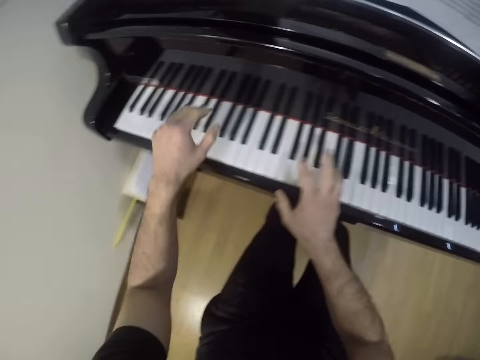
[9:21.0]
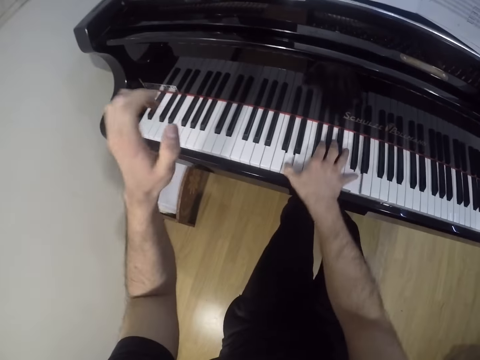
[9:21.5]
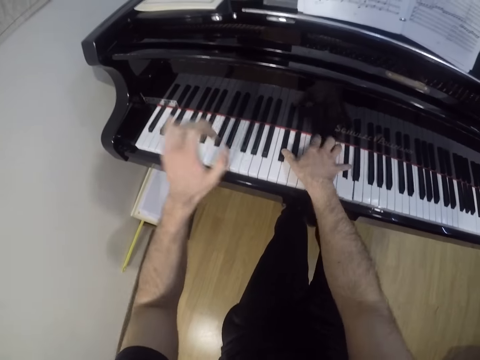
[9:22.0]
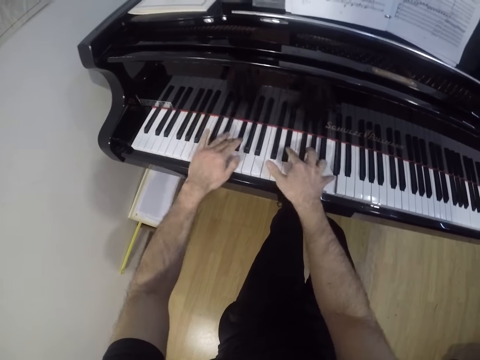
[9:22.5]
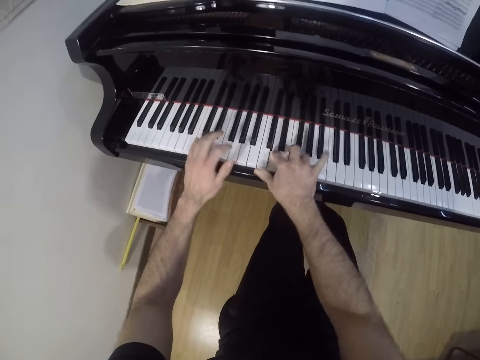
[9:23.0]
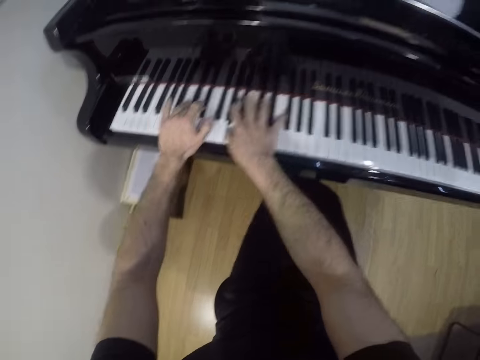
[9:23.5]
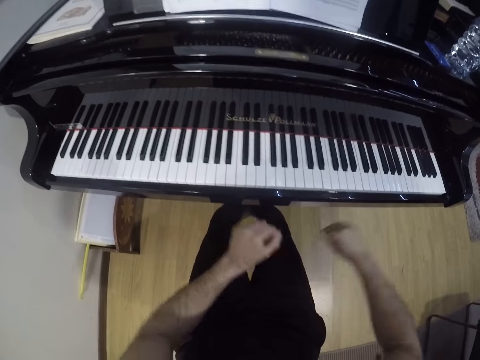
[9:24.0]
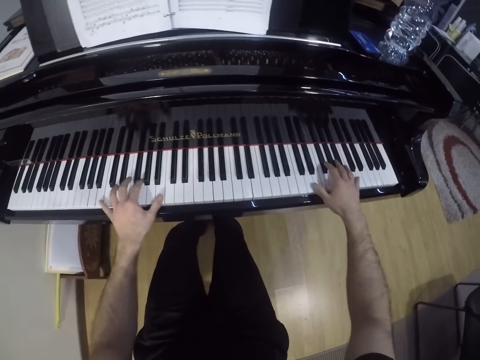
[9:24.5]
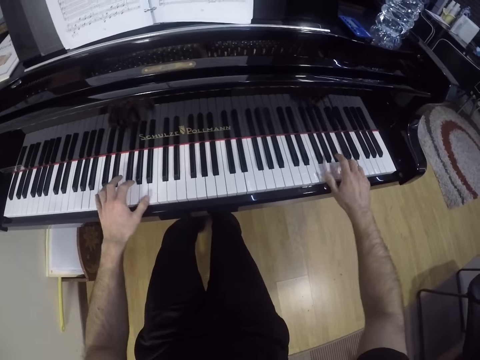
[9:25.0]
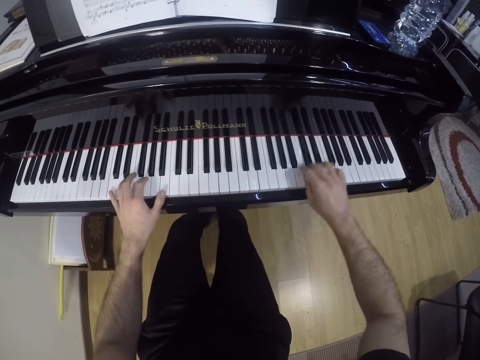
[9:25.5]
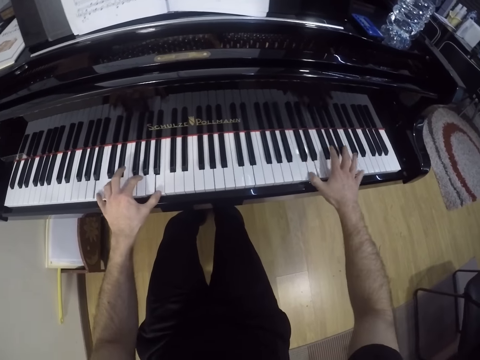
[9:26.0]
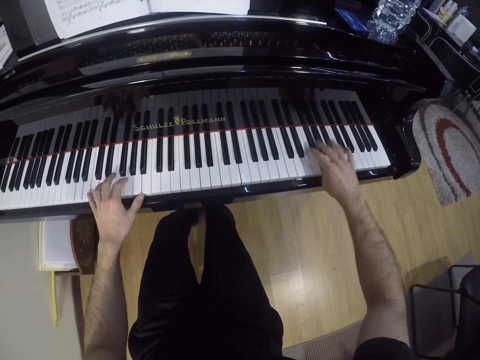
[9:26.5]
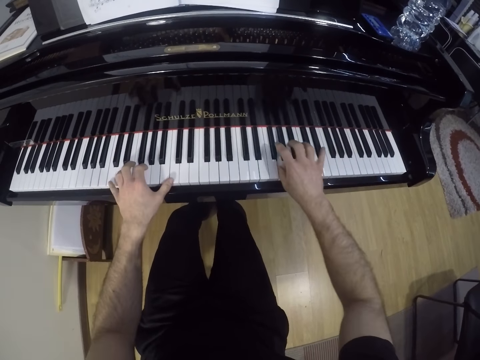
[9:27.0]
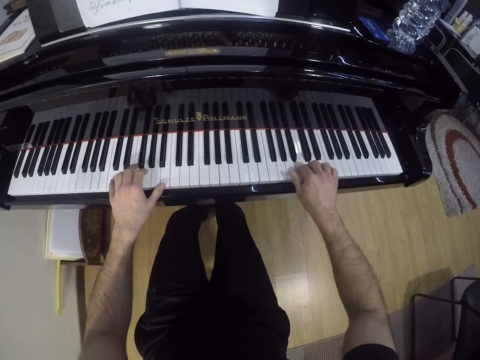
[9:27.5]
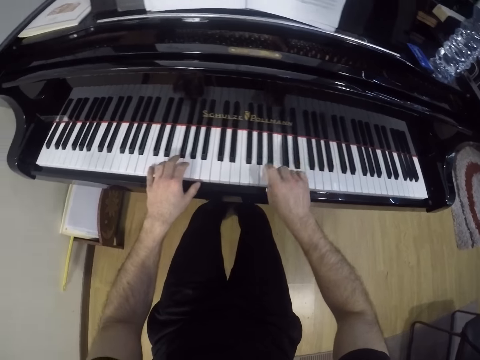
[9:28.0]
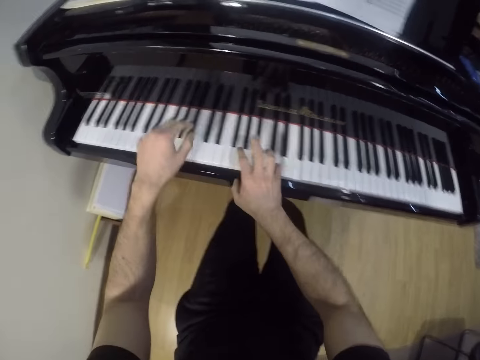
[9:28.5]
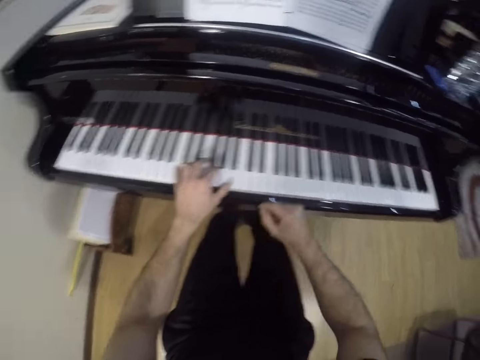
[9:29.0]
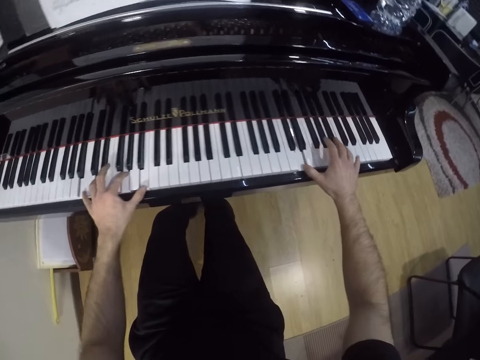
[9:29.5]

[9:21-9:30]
The camera wearer moves their hands away from the piano. They play the piano.

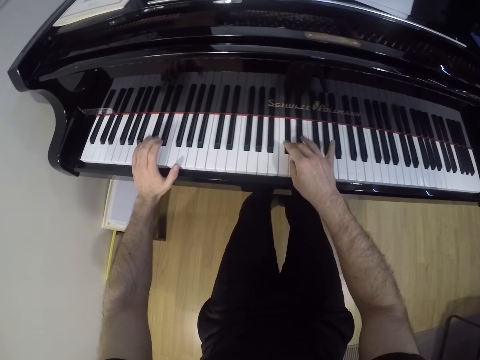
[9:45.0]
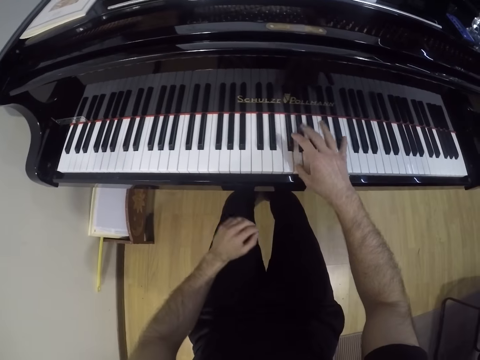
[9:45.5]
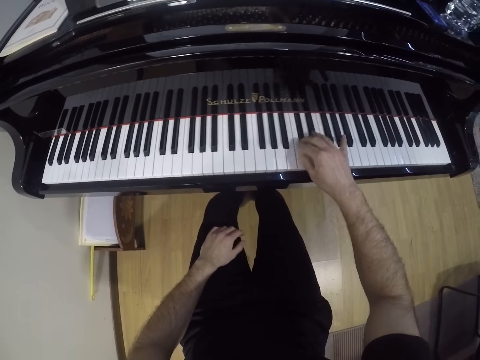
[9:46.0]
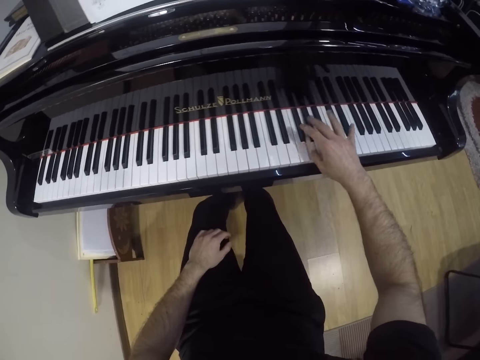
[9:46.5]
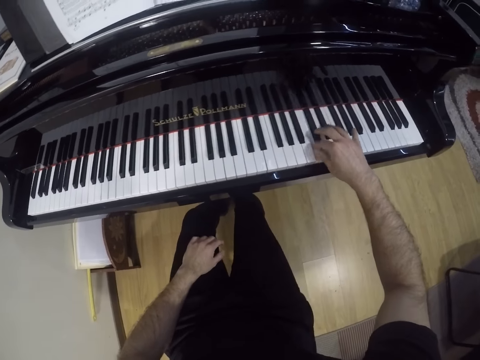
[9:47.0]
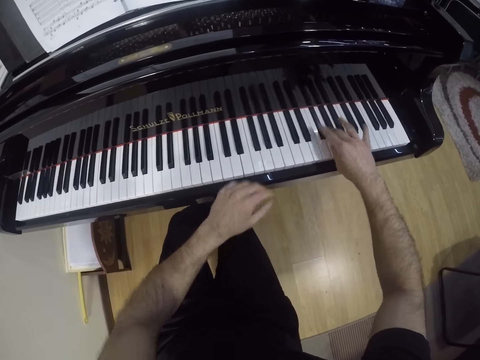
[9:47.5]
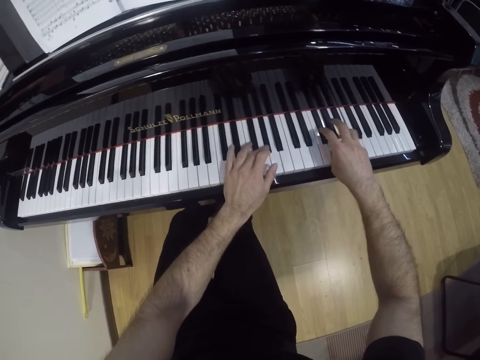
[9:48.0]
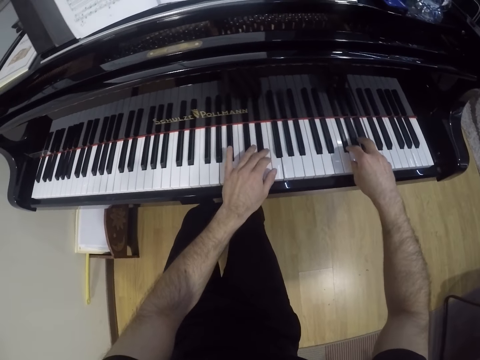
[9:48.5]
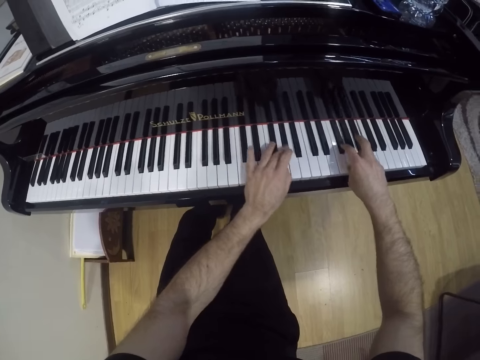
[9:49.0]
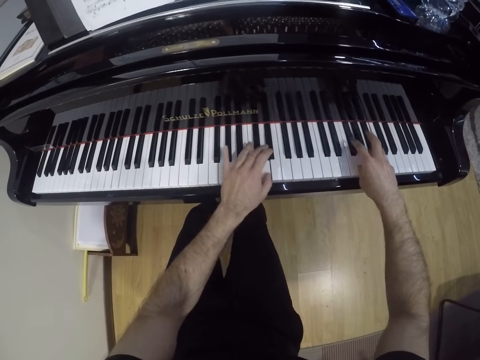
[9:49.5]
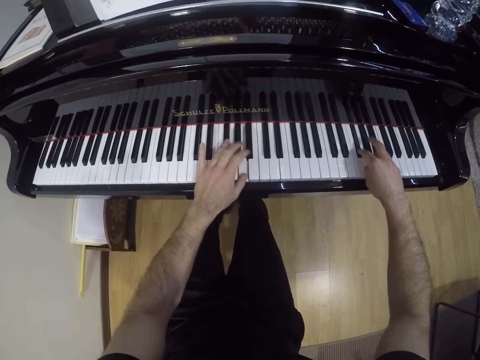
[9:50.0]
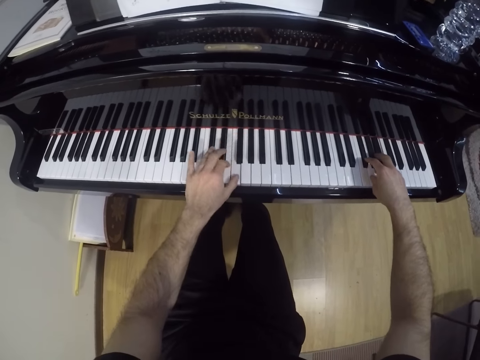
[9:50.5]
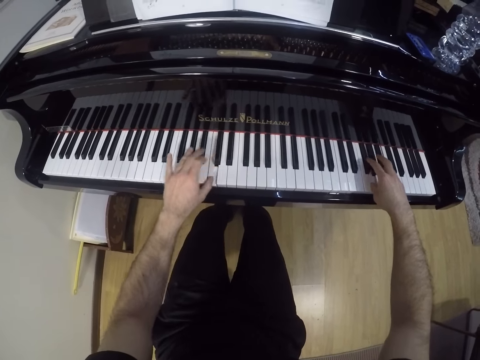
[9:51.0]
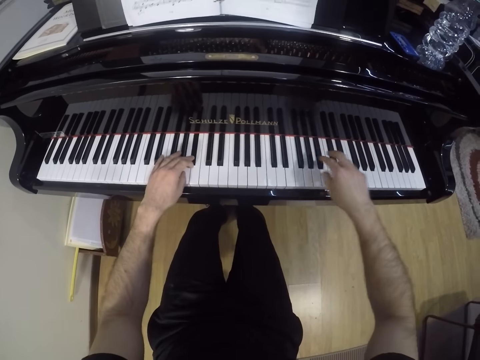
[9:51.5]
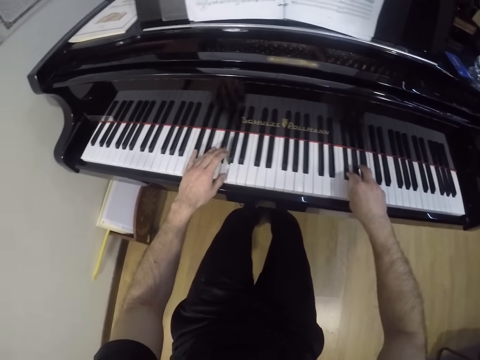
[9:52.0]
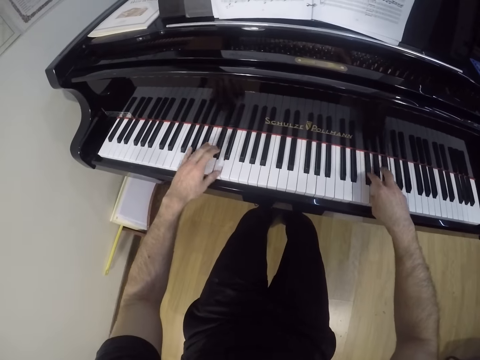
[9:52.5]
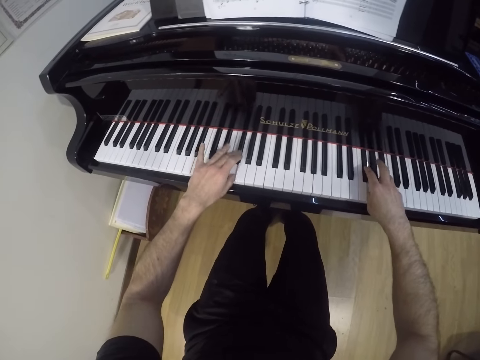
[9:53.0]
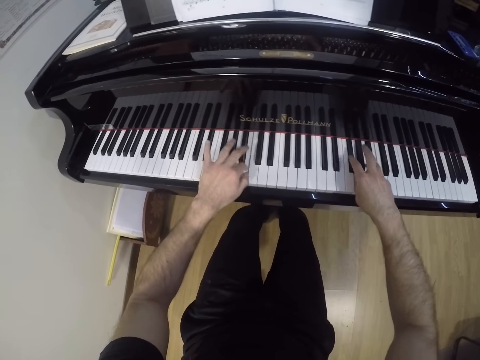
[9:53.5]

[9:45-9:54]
The camera wearer plays the piano with his right hand. He plays the piano with both hands.

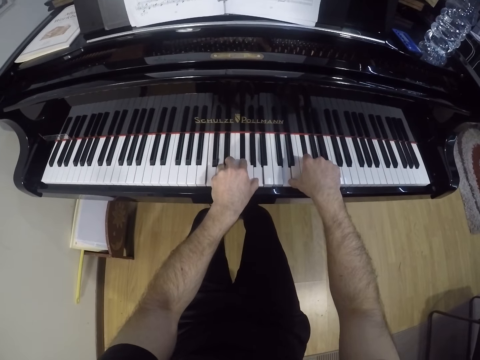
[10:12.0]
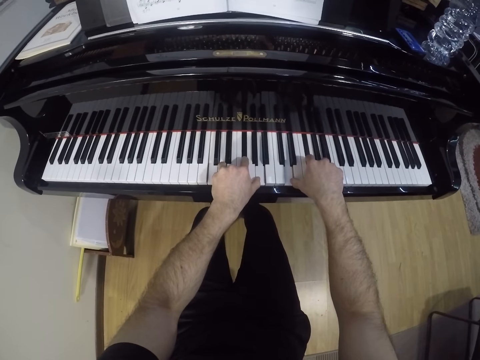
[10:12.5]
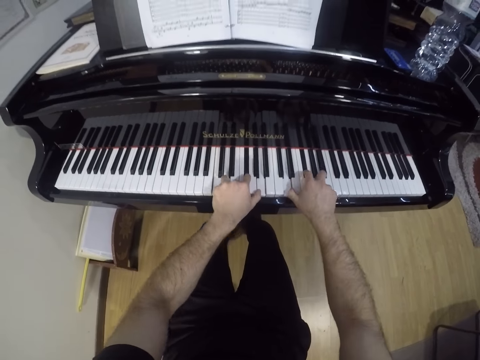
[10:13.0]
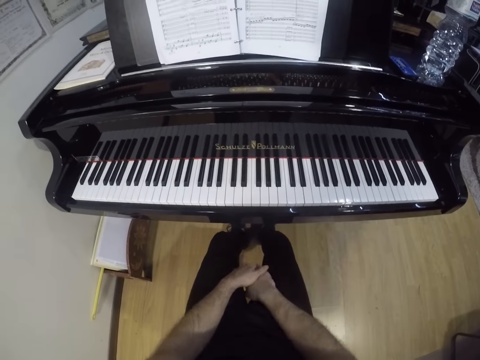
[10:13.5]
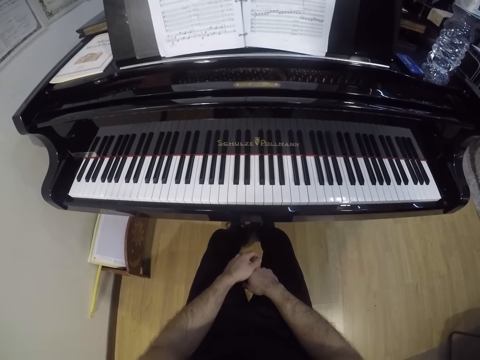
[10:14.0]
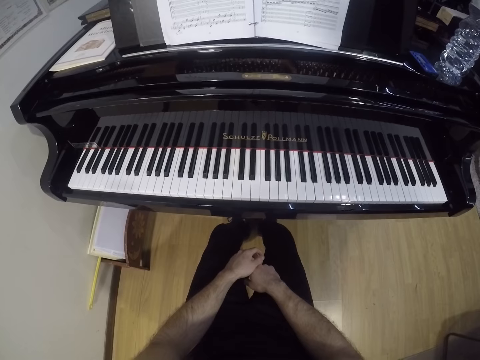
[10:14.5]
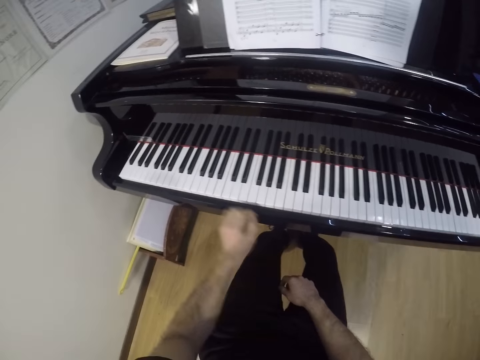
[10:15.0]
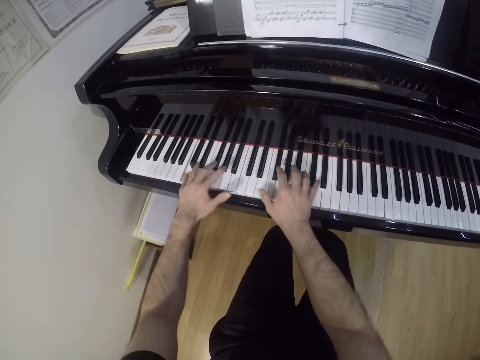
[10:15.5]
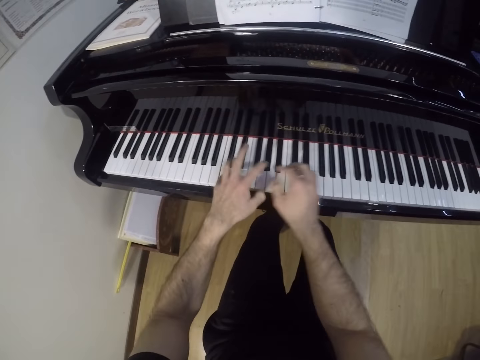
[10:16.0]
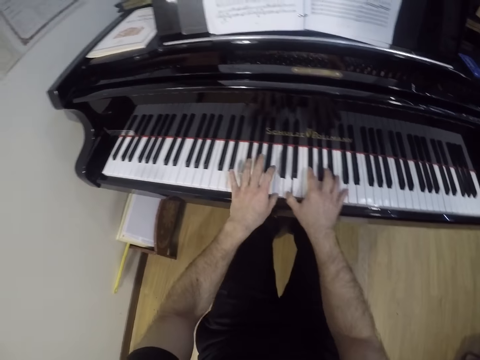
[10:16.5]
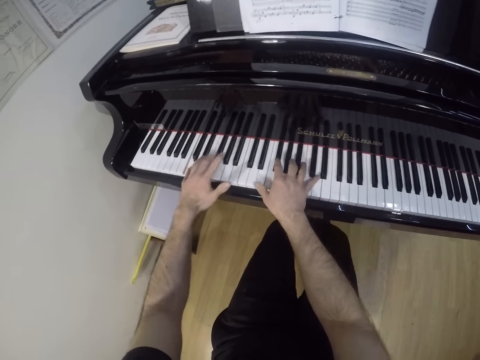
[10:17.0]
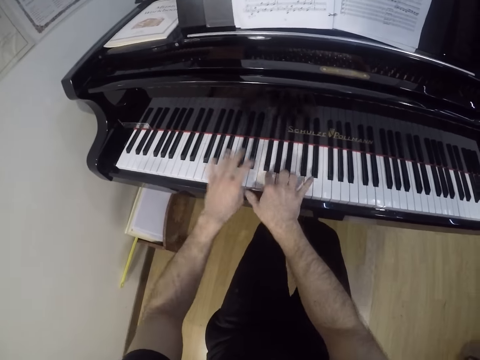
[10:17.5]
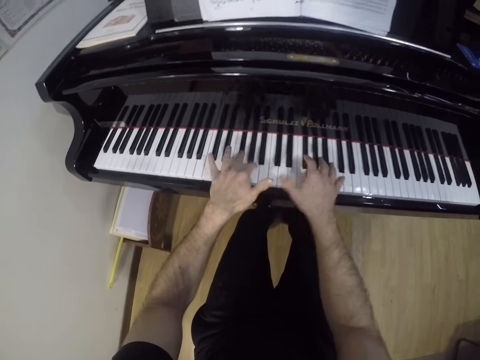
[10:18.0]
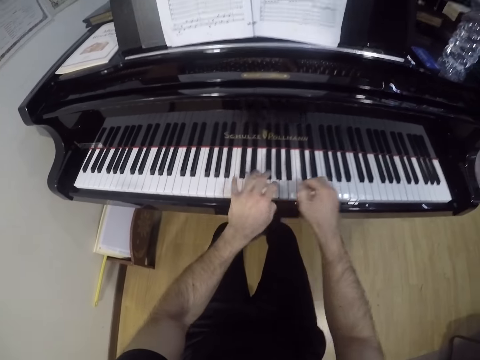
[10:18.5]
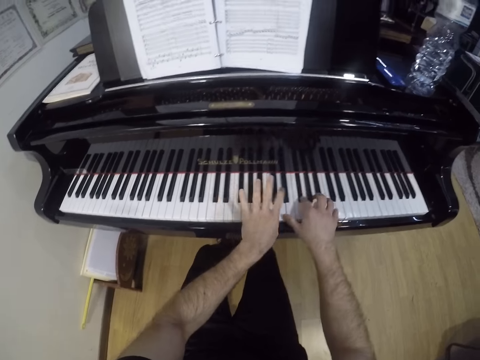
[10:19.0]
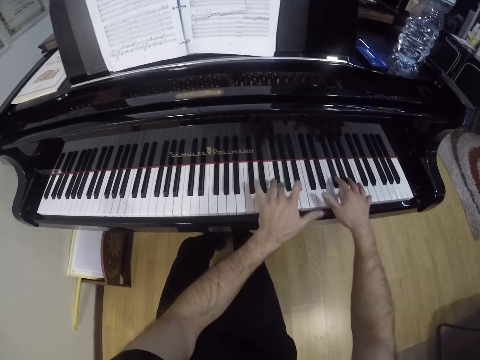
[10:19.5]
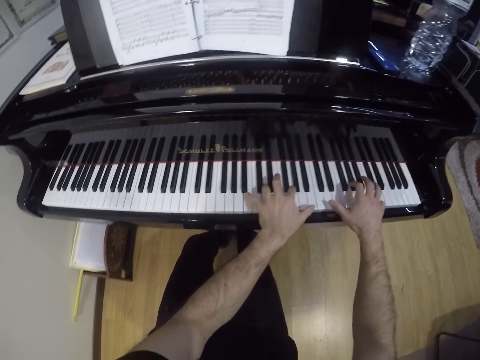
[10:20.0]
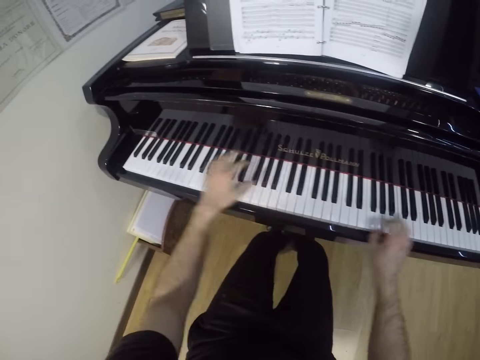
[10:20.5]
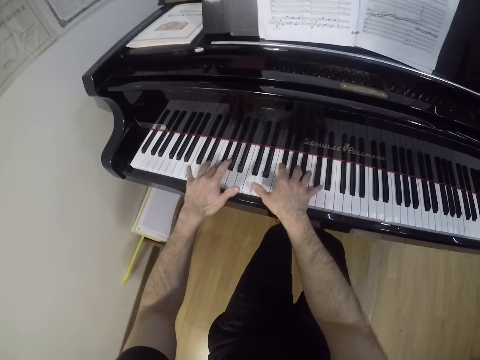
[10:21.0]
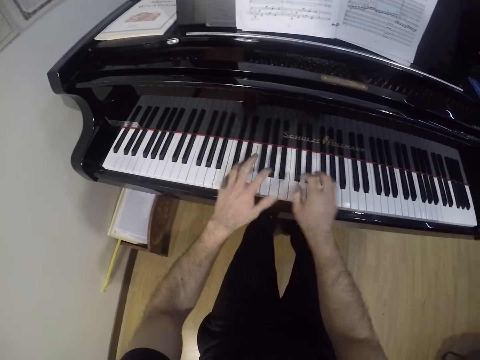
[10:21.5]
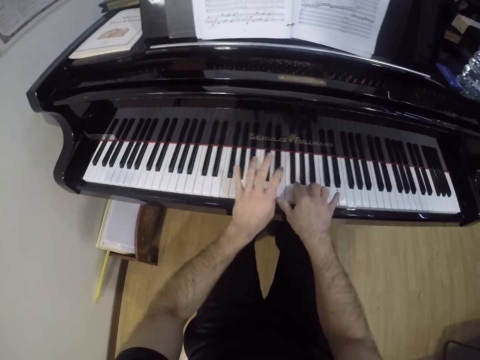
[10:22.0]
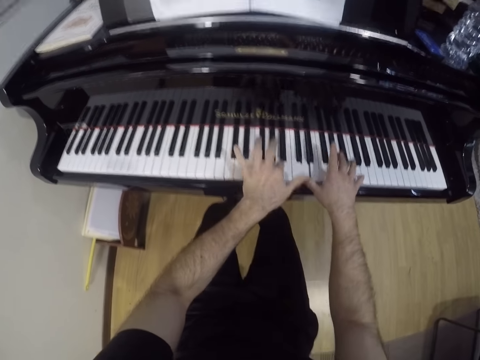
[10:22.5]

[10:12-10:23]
The camera wearer moves hands away from the piano. They play the piano.
